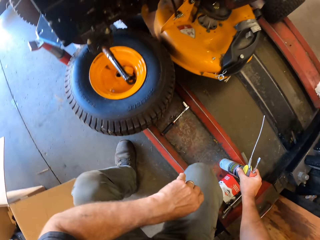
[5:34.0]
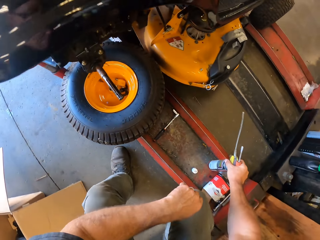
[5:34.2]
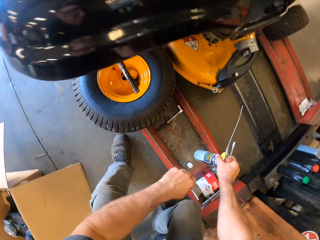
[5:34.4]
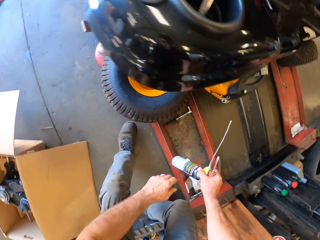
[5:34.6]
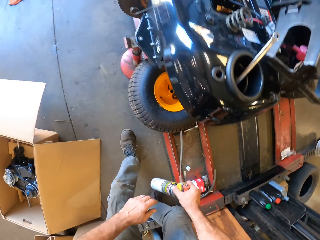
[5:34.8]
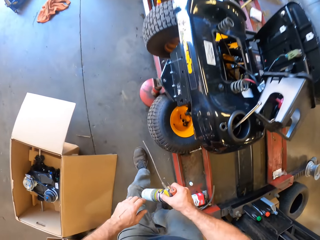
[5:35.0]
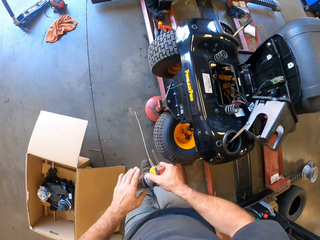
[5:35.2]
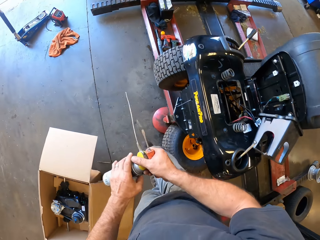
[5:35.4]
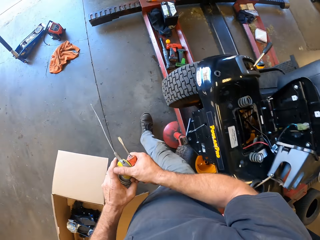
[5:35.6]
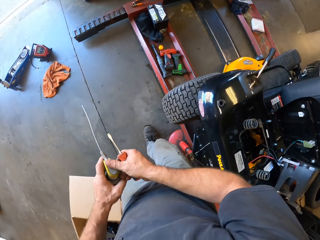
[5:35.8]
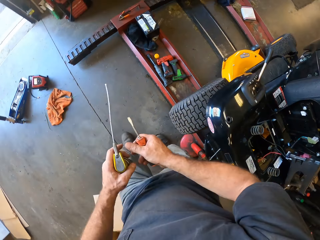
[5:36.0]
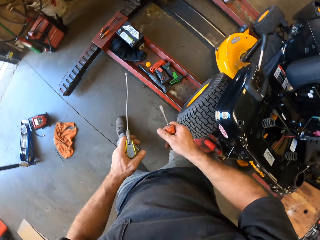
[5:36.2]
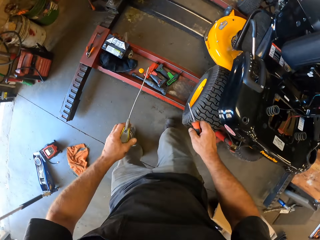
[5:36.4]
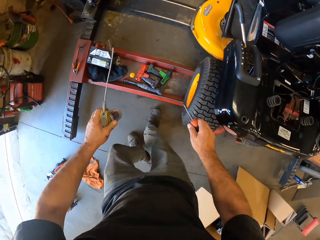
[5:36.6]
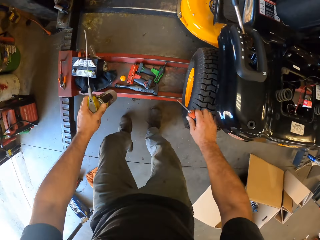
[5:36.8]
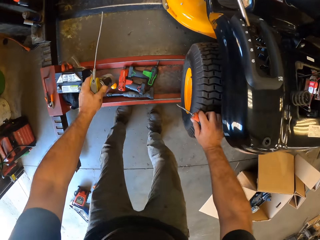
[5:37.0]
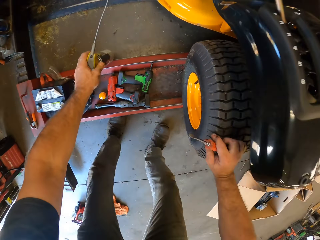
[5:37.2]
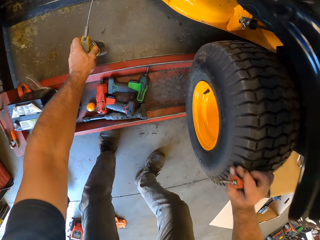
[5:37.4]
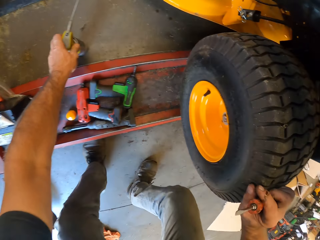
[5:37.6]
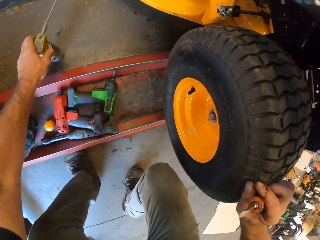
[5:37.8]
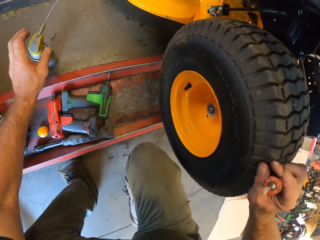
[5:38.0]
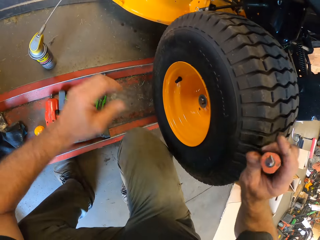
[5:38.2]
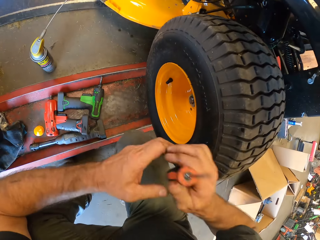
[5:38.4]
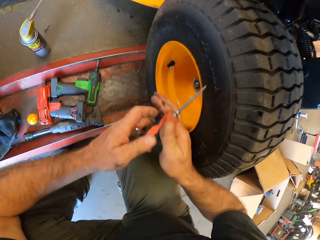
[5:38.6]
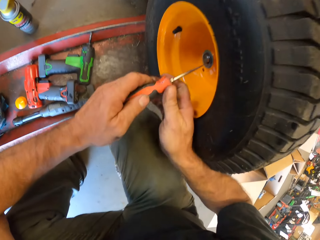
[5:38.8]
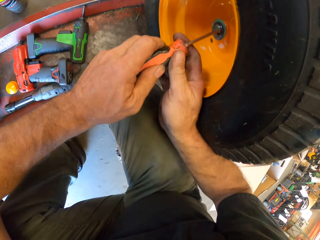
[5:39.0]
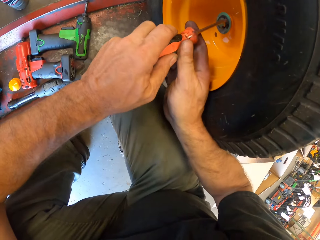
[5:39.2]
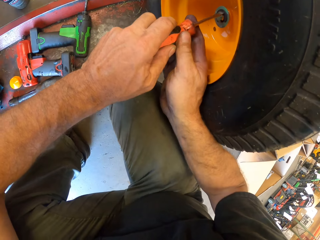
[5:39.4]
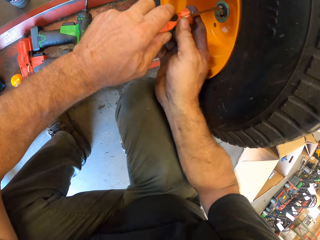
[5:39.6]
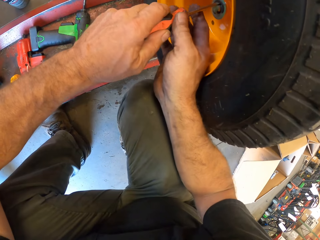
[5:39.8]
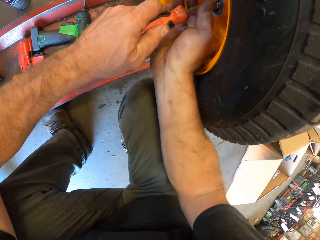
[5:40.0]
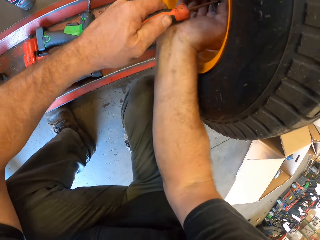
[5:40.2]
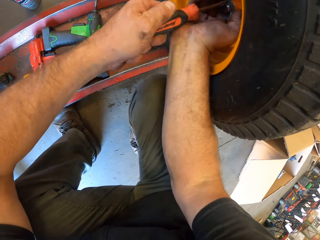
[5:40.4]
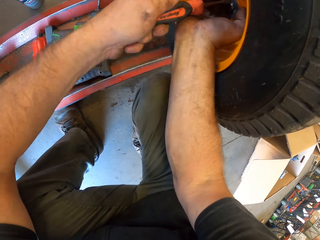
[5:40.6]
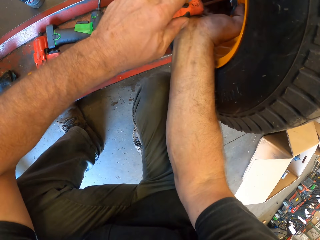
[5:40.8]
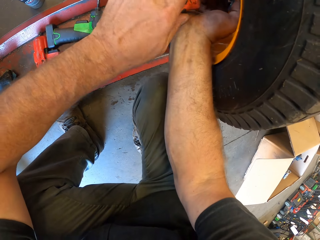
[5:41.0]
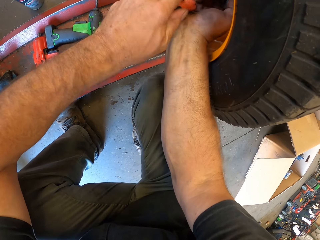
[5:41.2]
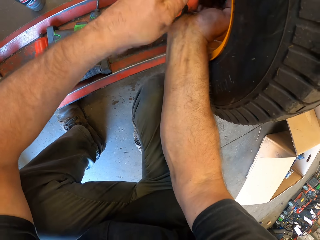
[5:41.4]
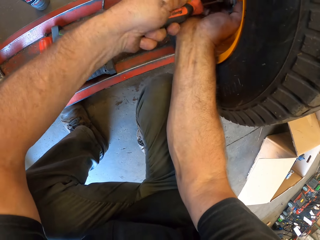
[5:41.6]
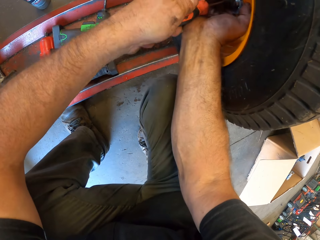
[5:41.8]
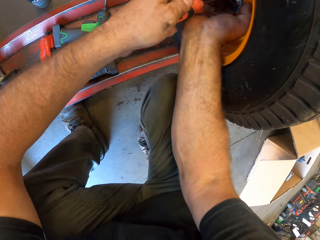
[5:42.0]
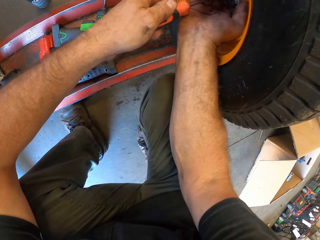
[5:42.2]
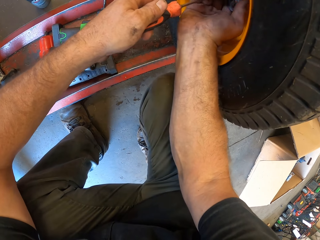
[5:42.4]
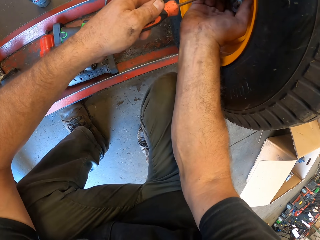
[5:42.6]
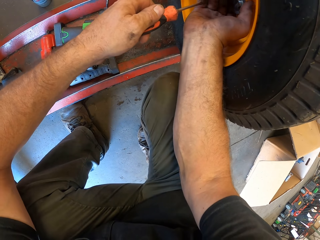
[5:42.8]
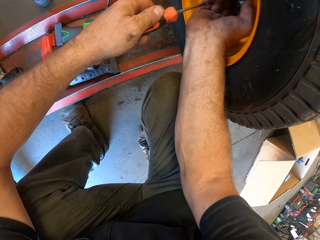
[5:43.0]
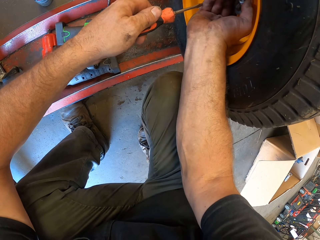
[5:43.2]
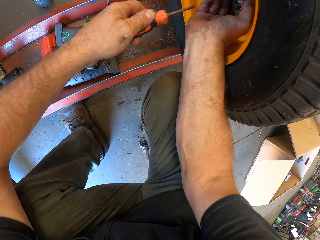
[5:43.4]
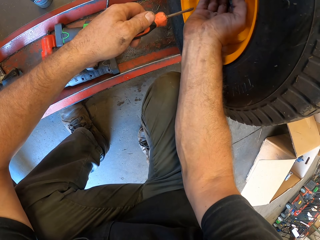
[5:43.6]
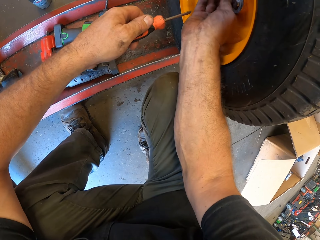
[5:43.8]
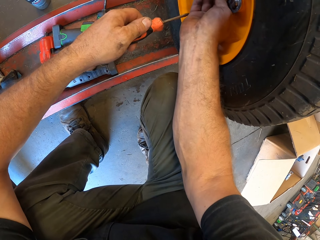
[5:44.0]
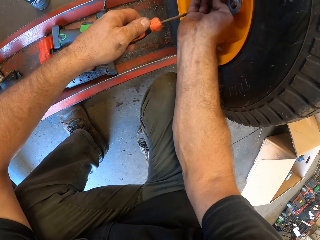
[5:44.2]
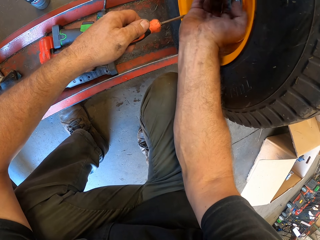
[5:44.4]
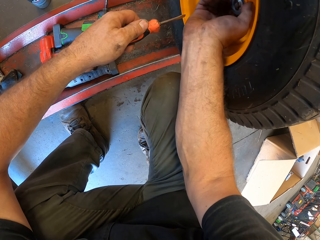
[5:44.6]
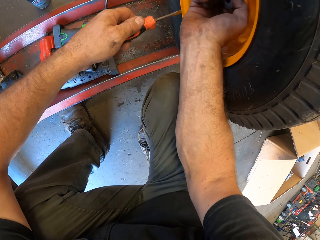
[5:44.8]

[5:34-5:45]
The camera wearer collects the sprayer bottle. They walk around. They put the sprayer bottle on the floor. They remove a washer from the tyre. They open a flat washer.

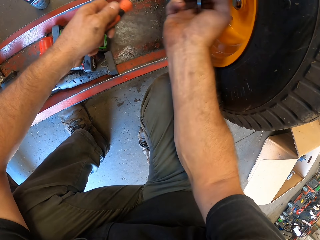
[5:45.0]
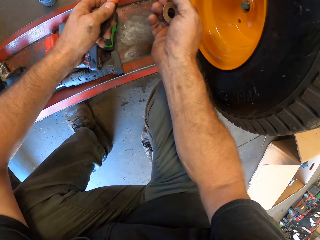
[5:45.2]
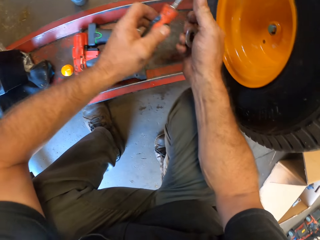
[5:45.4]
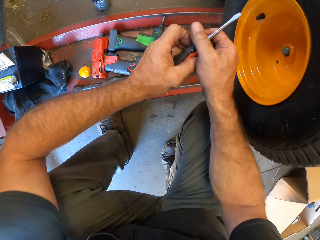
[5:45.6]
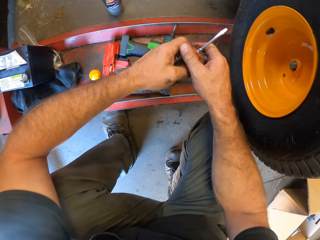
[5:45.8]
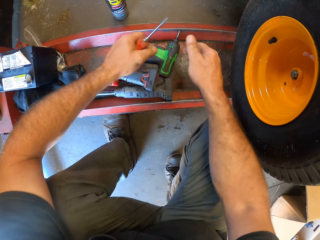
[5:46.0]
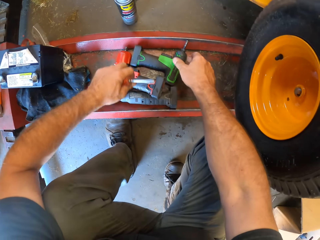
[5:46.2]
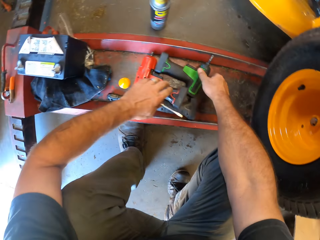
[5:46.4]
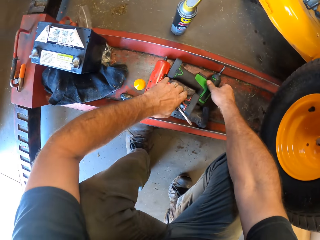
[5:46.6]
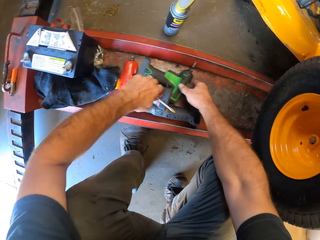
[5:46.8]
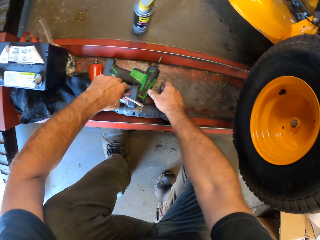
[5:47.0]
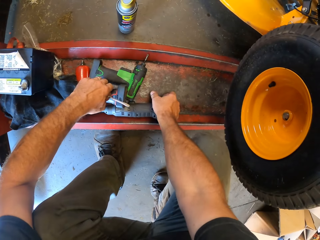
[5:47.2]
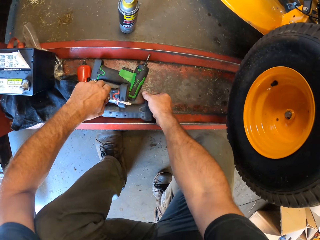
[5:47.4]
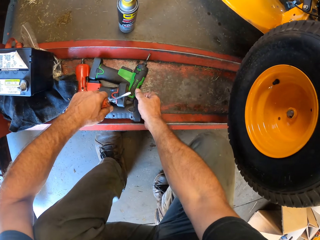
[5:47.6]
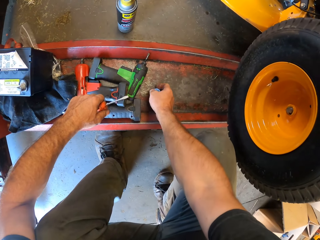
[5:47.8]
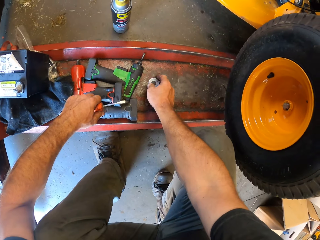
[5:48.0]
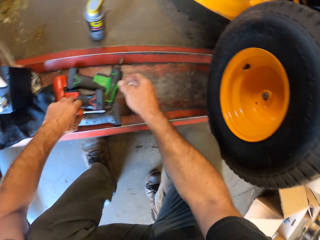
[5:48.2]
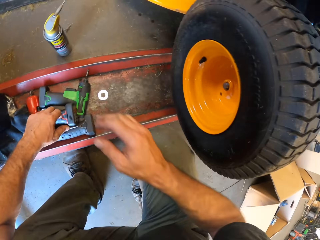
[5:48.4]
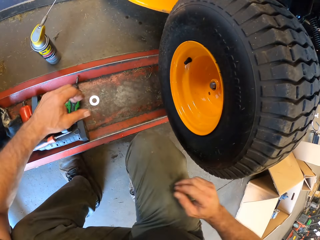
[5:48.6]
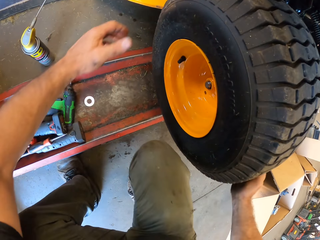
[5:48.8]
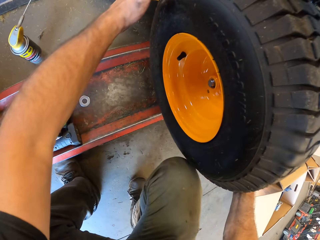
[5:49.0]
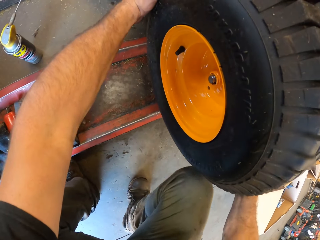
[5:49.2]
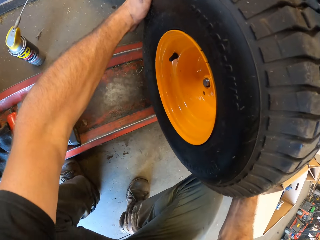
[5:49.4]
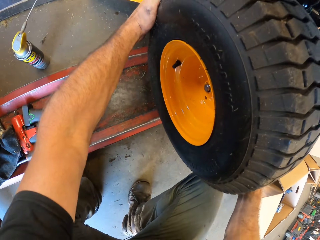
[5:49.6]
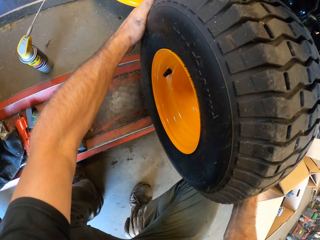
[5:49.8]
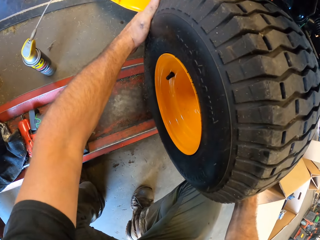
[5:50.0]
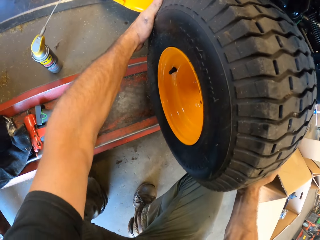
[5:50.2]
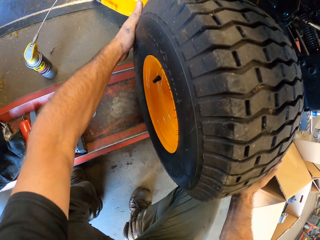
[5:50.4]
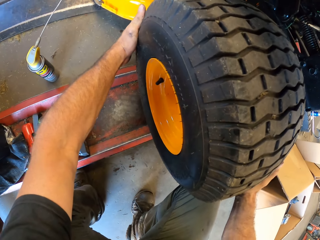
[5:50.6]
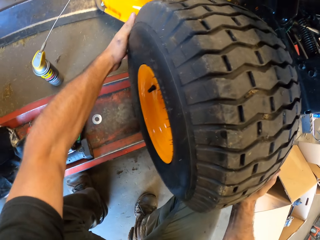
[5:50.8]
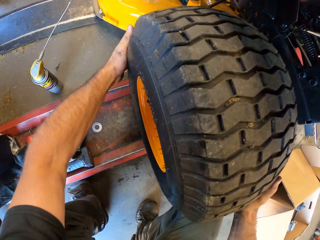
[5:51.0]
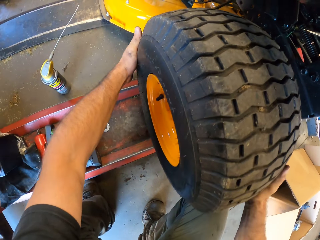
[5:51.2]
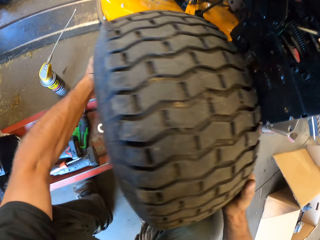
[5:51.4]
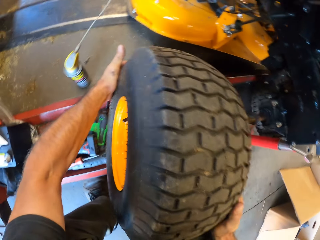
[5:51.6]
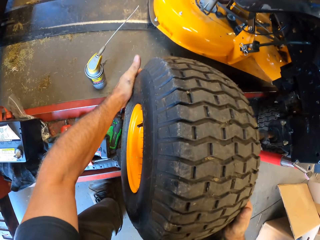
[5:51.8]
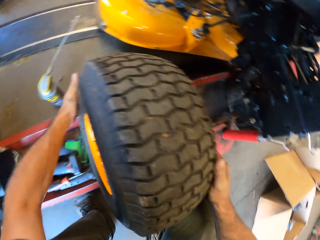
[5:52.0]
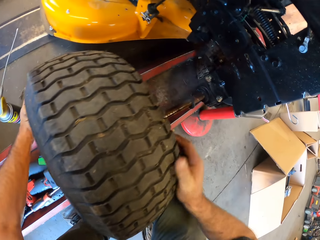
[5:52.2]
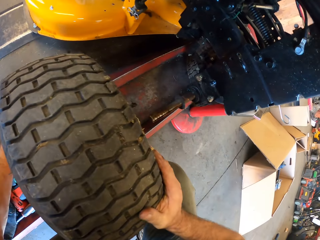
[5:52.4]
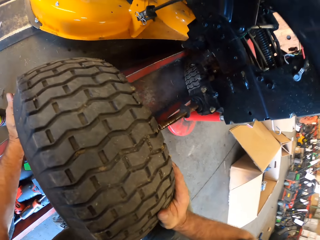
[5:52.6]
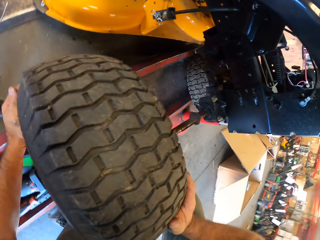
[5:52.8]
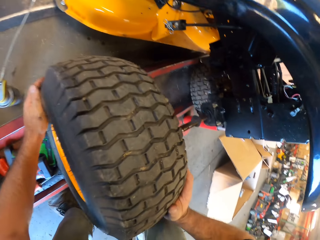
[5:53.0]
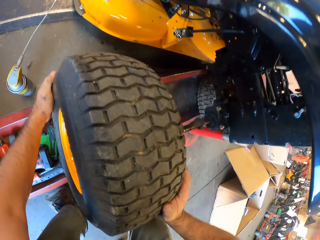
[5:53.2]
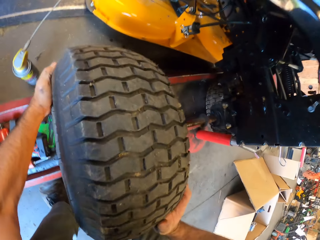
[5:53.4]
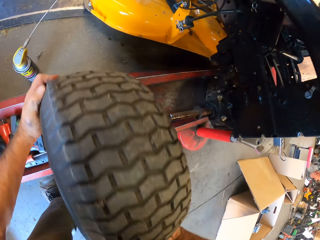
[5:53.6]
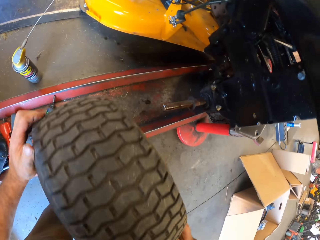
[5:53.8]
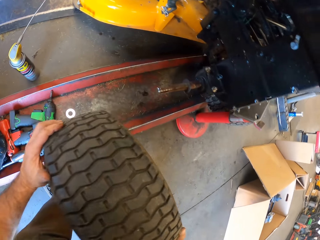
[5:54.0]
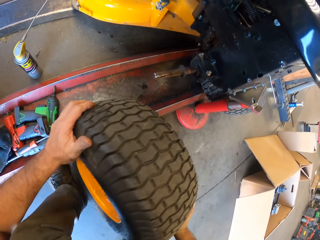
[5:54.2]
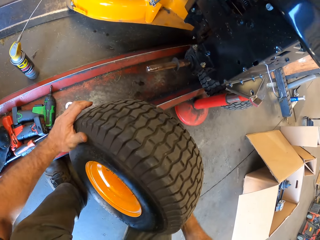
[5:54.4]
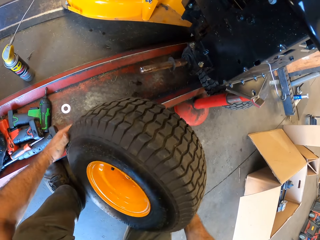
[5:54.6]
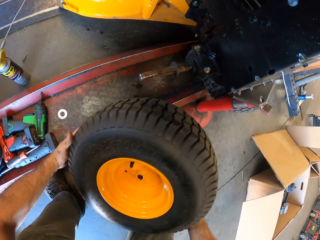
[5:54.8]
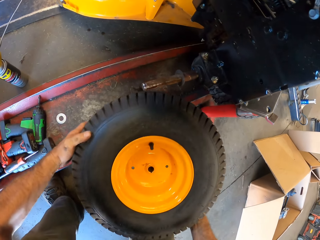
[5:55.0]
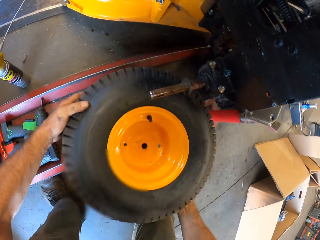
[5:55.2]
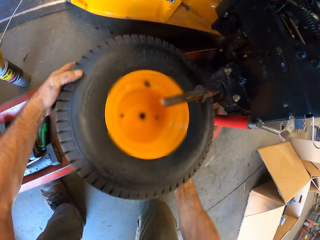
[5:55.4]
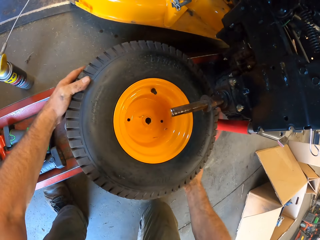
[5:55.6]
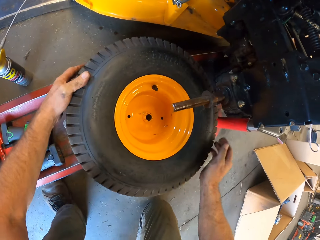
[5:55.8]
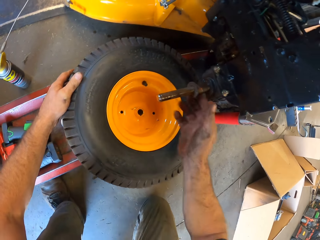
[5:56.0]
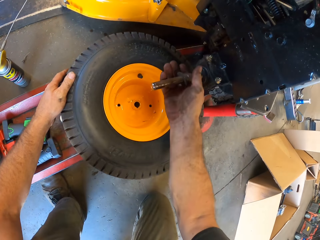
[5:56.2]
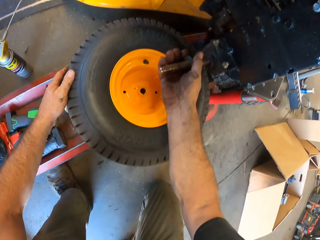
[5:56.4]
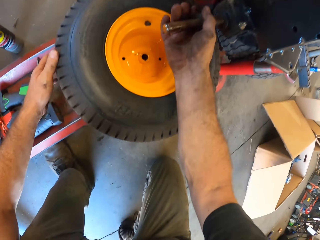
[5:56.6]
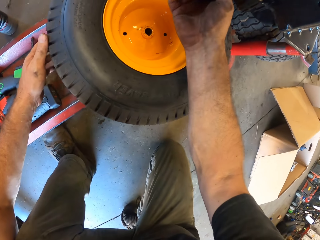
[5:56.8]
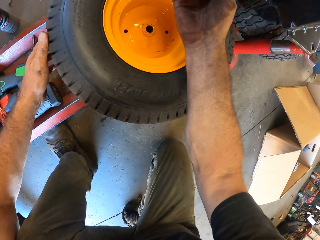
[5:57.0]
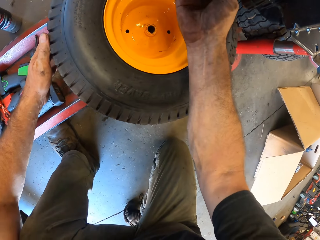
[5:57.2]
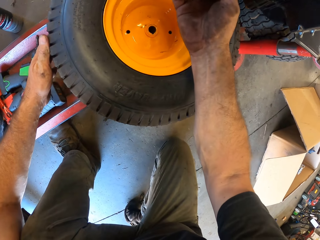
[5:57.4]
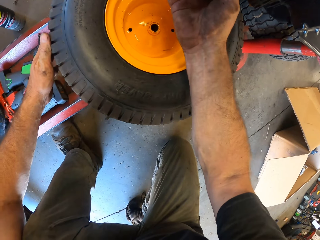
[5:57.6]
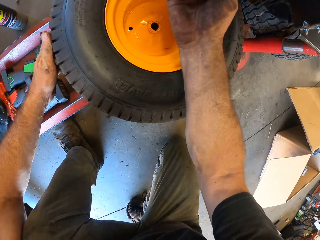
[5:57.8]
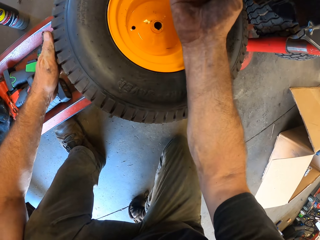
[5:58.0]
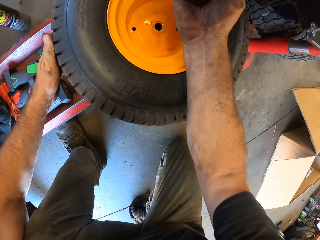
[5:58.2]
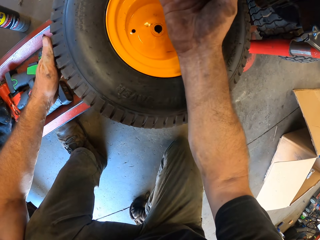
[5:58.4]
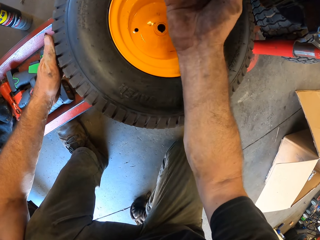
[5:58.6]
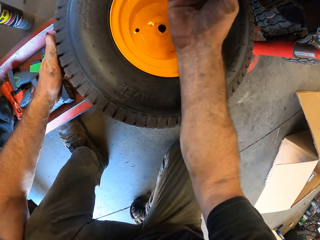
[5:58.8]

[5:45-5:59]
The camera wearer moves the drill. They put the flat washer down. They pull the tyre. They disconnect another wheel. They drop the tyre. They bend the tyre. They push the tyre under the wheel. They drop the wheel on the floor. They remove a rubber washer.
